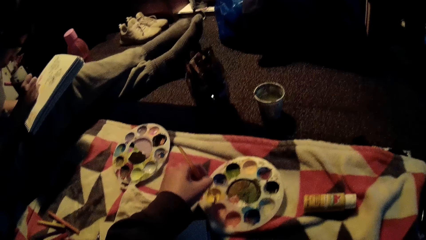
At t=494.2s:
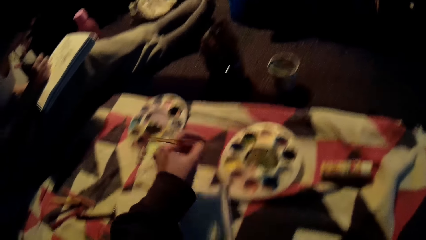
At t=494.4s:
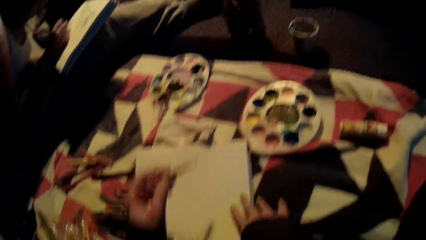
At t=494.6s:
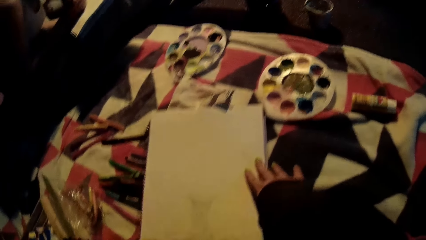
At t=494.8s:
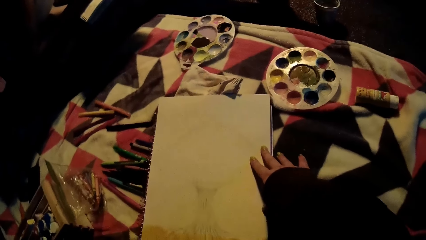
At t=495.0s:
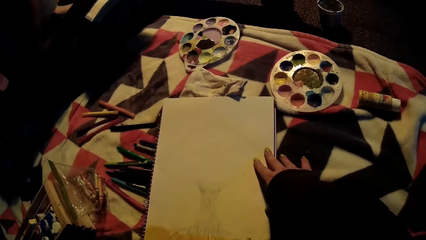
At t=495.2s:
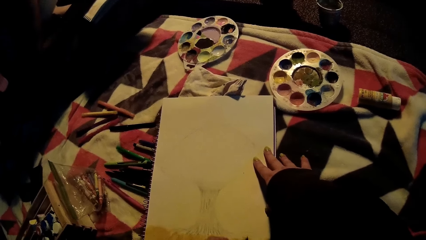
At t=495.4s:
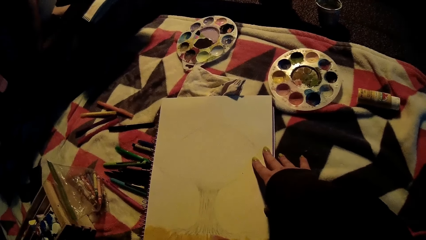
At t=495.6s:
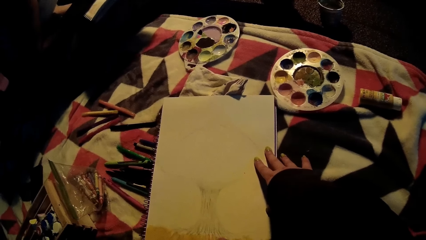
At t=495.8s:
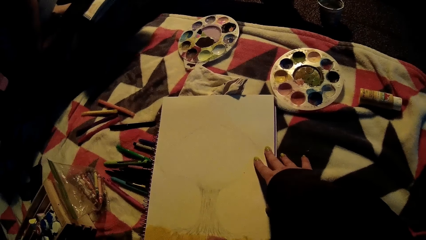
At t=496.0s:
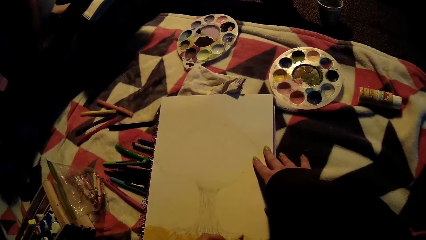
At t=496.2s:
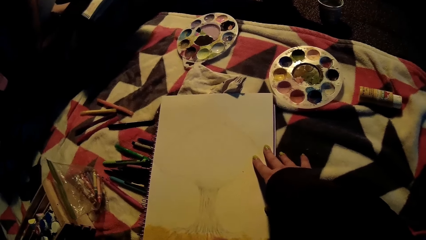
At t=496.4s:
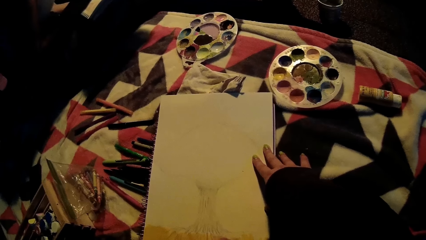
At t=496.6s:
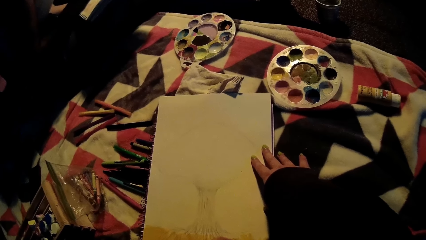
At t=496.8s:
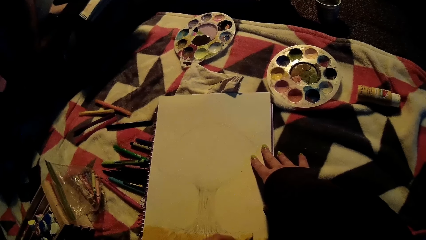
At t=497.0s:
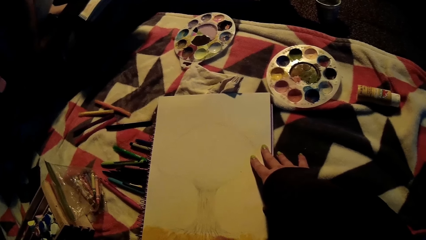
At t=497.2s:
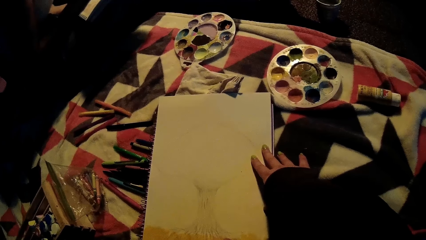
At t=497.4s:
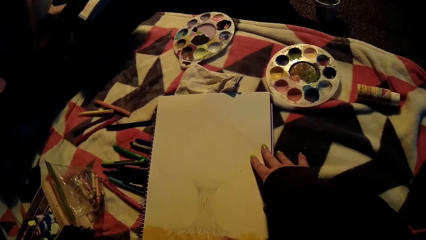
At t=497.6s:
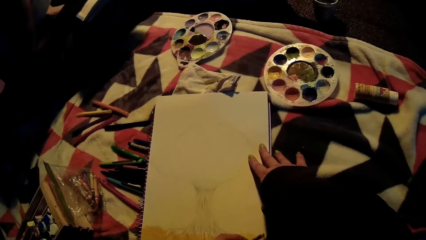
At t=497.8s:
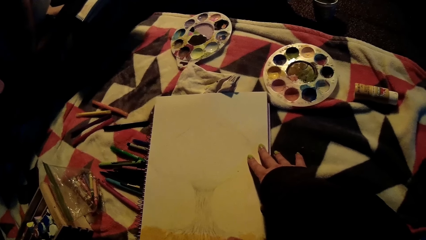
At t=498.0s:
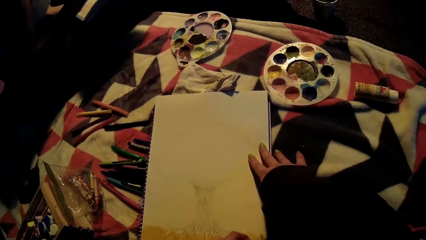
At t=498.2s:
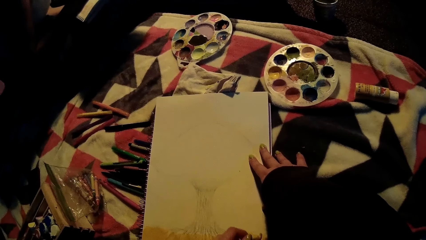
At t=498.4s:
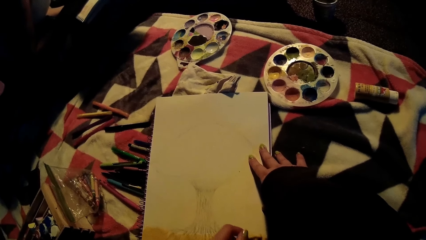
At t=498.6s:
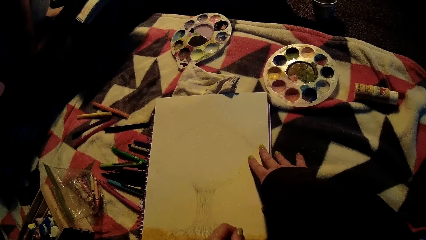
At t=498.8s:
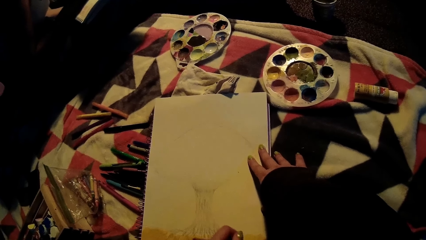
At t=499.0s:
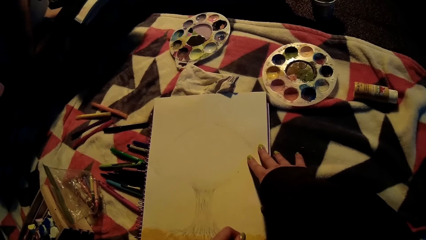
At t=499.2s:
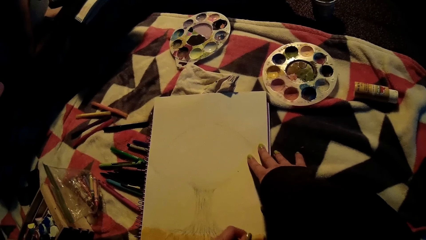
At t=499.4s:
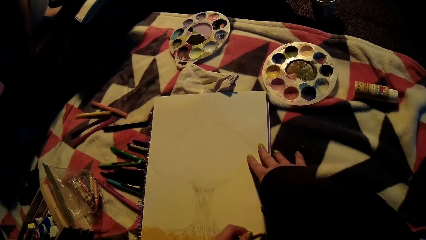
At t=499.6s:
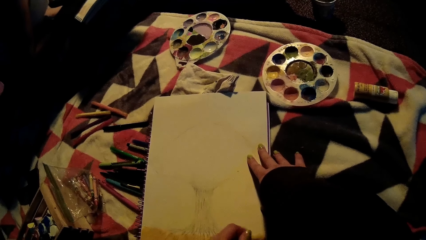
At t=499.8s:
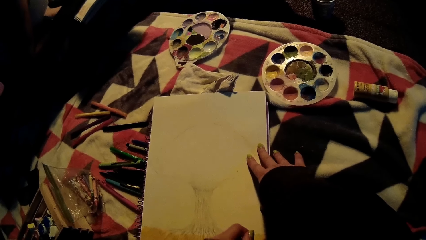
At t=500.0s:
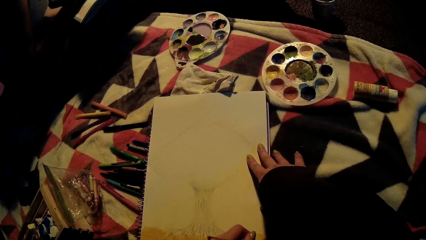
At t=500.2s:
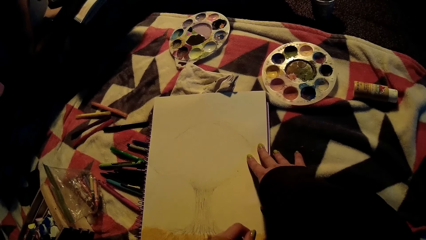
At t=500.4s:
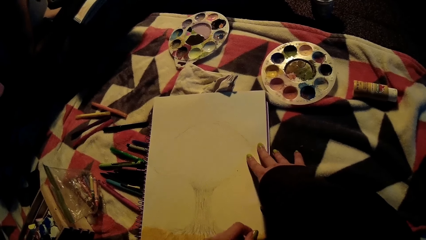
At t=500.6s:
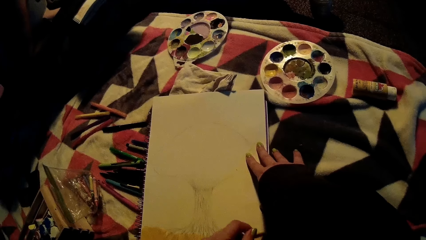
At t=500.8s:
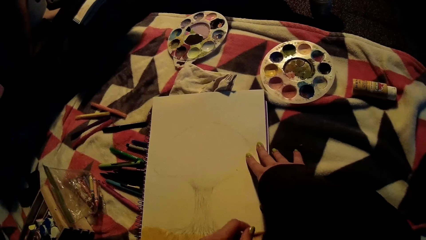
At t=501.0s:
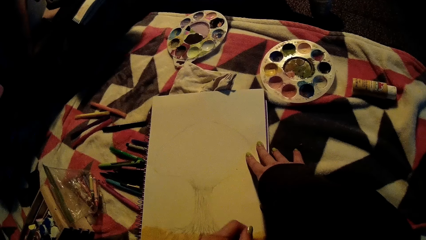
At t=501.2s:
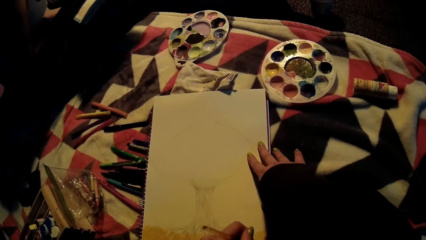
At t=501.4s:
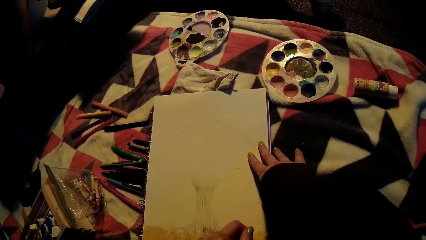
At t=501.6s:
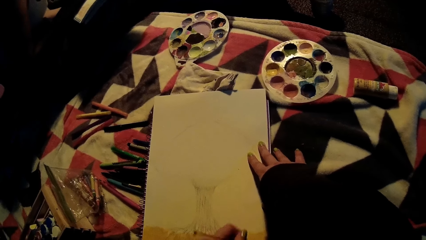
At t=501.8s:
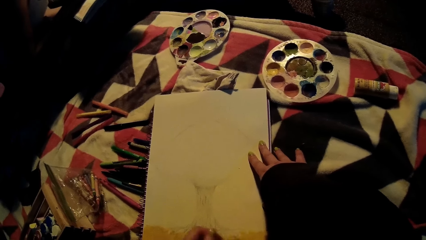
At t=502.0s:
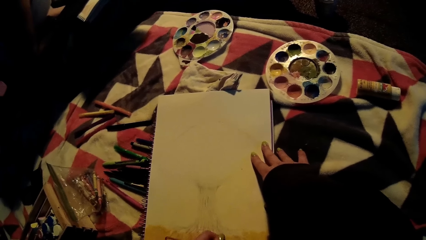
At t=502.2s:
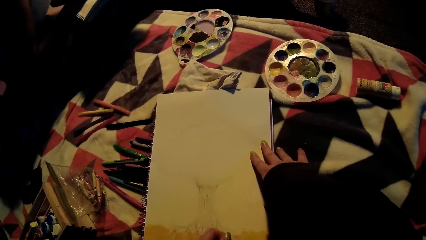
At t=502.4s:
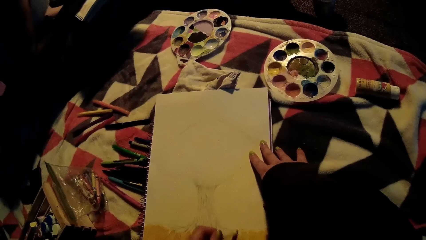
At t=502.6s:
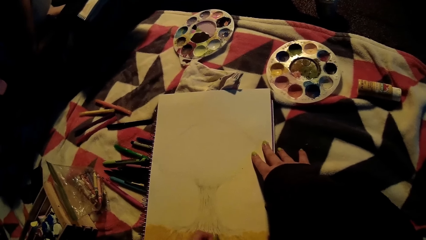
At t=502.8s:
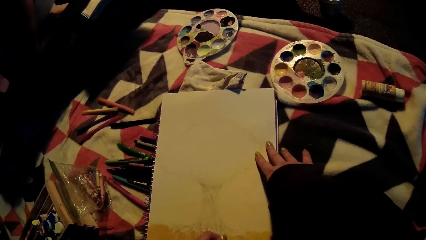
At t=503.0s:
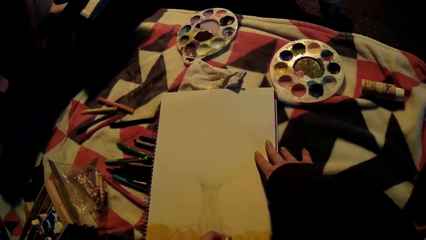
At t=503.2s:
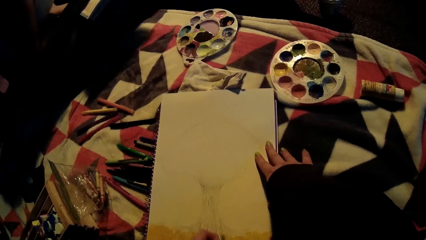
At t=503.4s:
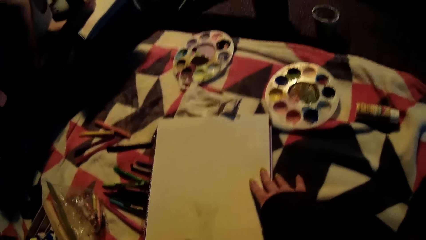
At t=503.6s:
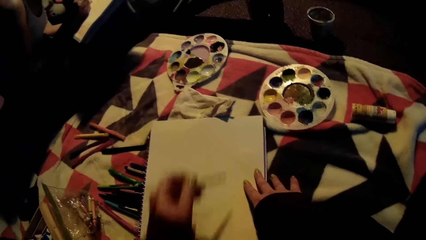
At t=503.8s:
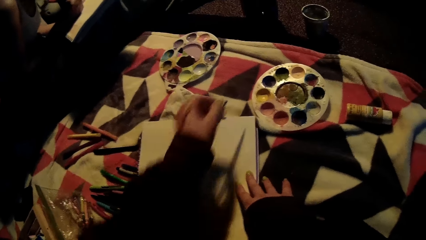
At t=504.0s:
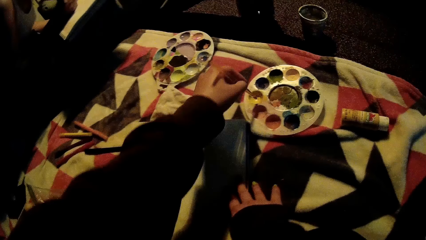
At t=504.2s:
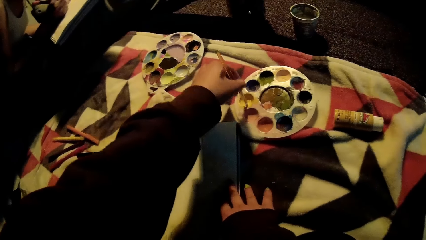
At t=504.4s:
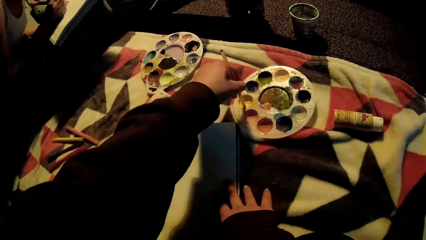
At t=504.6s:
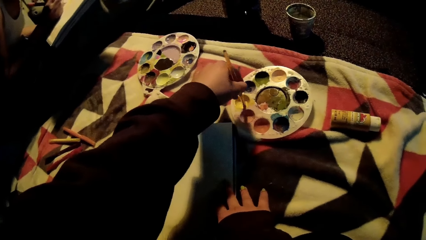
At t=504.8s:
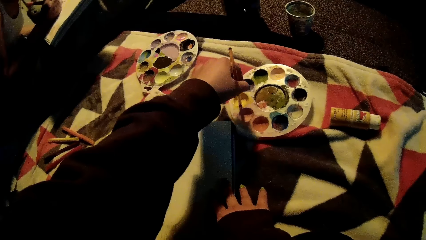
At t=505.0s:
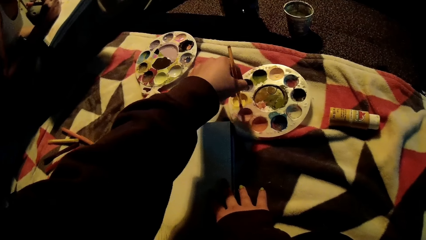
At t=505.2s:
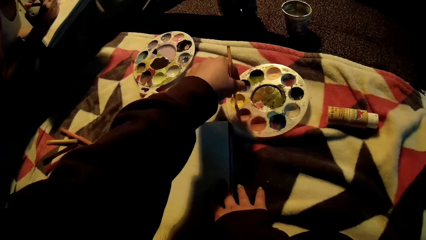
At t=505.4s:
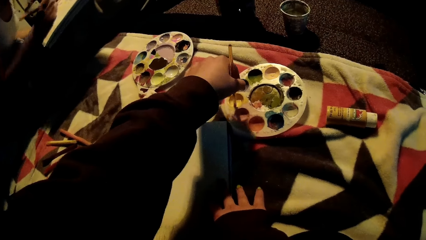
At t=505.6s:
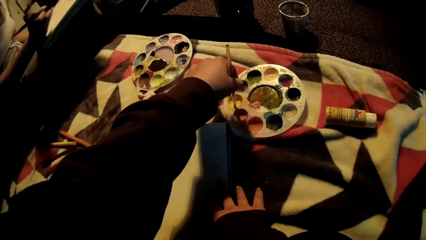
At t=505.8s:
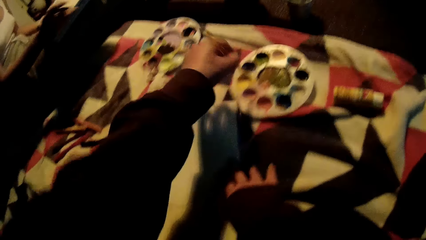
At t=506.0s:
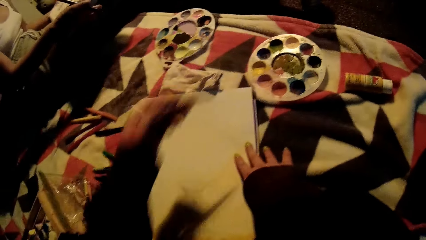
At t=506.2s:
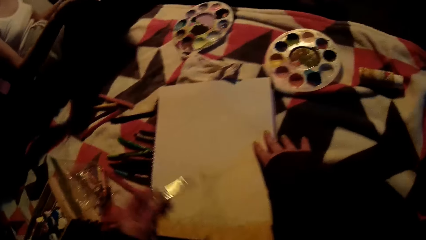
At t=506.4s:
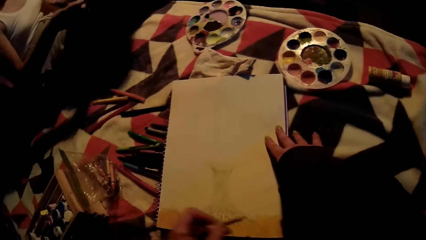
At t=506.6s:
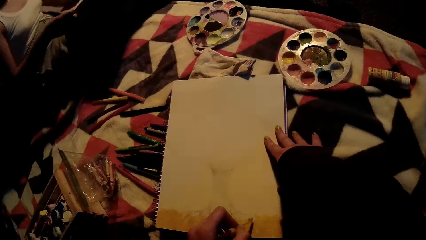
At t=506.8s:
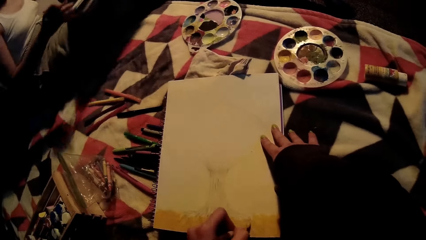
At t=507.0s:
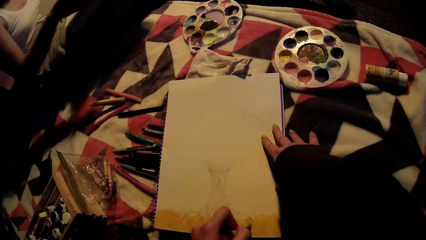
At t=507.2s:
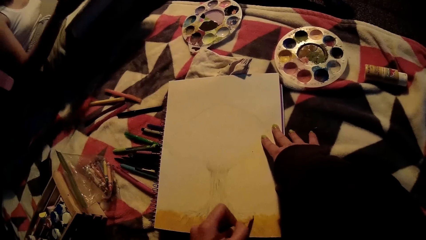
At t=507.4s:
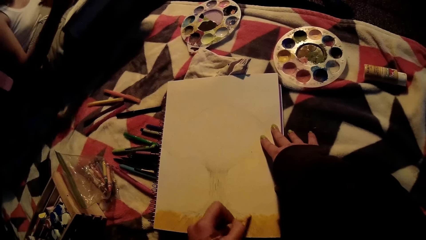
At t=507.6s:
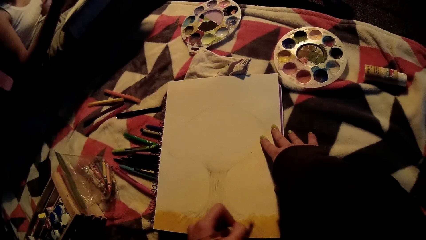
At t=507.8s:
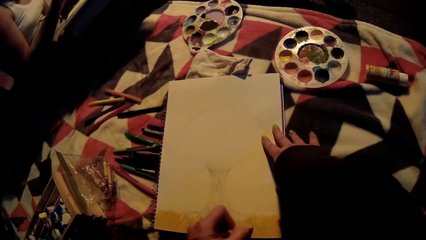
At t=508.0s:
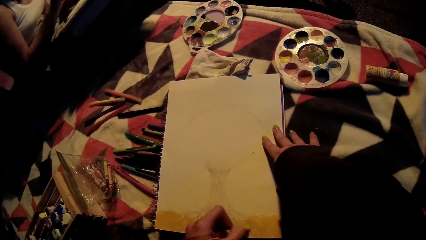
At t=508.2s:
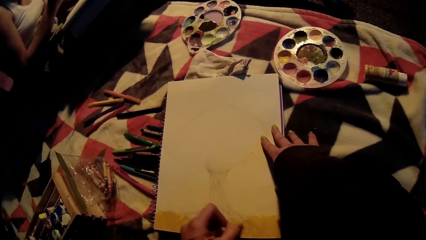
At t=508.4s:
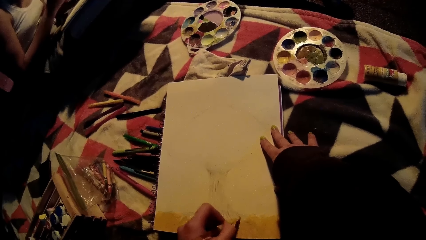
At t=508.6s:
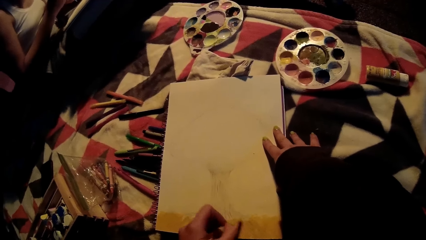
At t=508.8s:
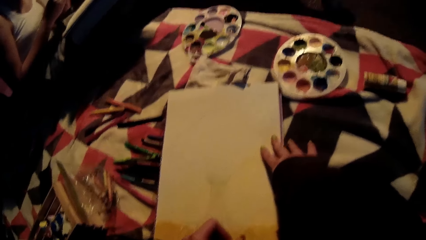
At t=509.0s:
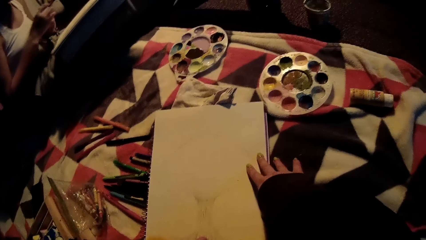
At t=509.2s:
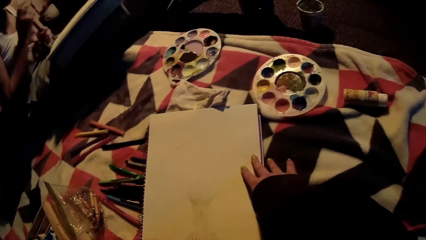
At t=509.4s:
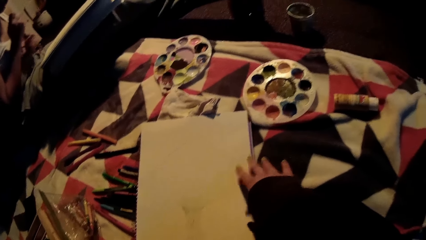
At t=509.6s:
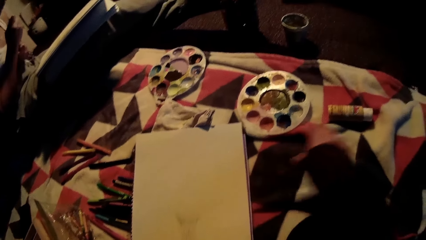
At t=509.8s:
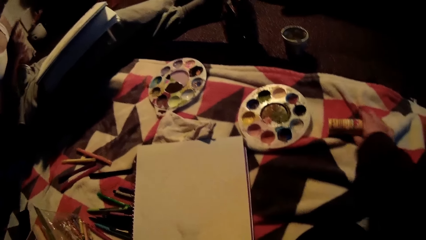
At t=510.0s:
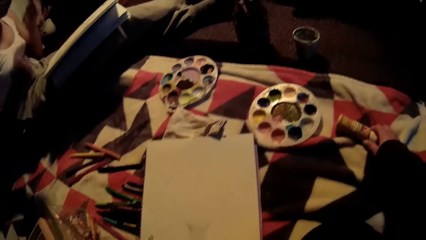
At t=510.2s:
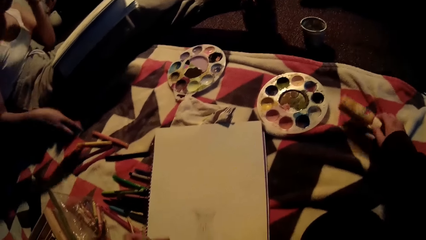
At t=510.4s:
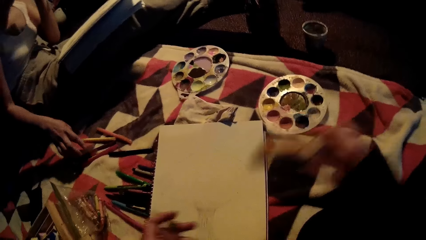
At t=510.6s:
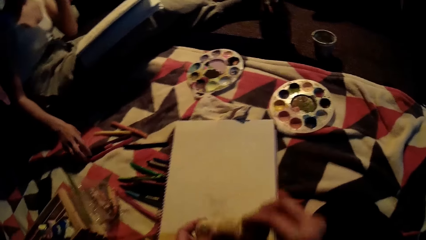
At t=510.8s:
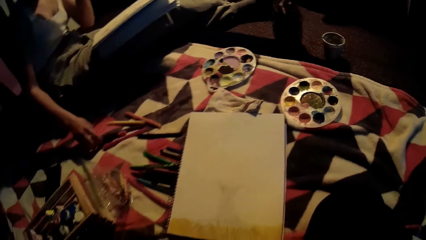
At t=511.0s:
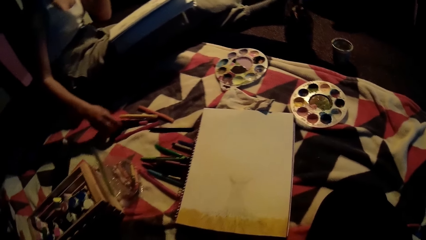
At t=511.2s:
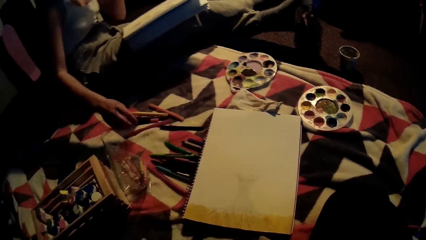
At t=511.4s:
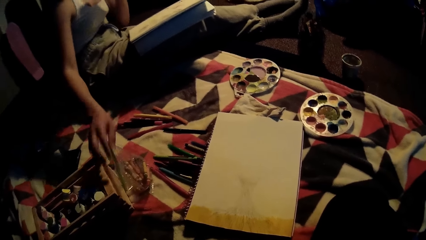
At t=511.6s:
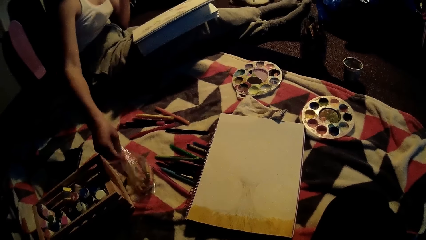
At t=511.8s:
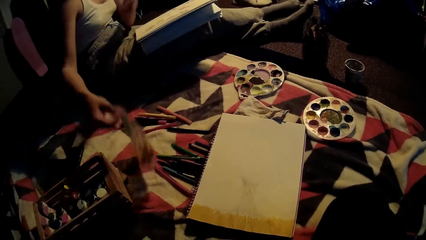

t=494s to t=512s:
The camera wearer paints on the sketch pad with the paint brush in her left hand. She dips the paint brush in a yellow color on the palette with her left hand. The woman turns the sketch book on her lap with her hands. The camera wearer paints on the sketch pad with the paint brush in her left hand. The woman closes the brown color pen in her right hand with her left hand. She holds the brown color pen in her left hand. The camera wearer picks the yellow poster color from the bed with her right hand. The woman shifts a color pen on the bed with her right hand and picks a crayon pack on the bed with her right hand.
